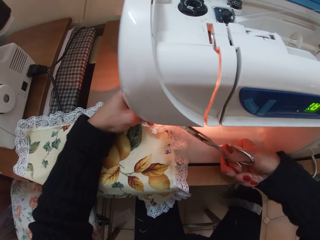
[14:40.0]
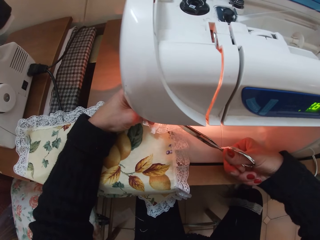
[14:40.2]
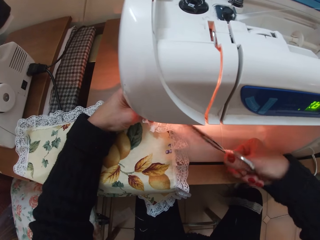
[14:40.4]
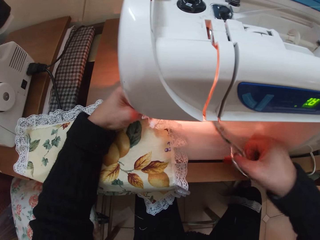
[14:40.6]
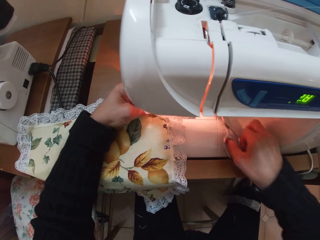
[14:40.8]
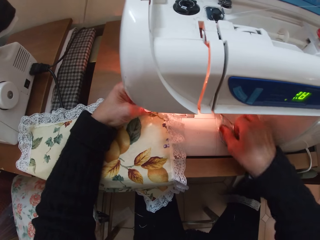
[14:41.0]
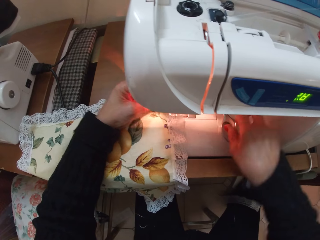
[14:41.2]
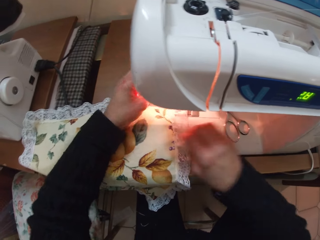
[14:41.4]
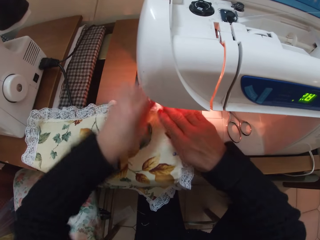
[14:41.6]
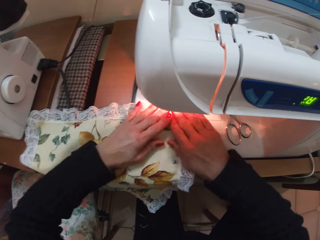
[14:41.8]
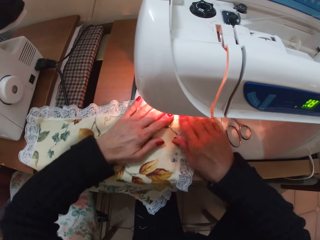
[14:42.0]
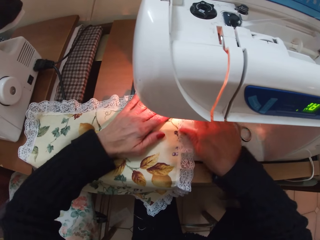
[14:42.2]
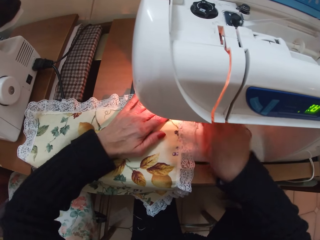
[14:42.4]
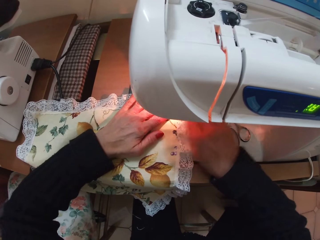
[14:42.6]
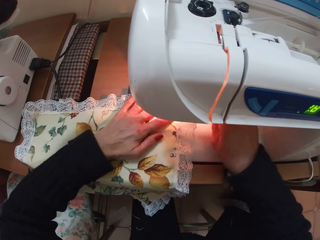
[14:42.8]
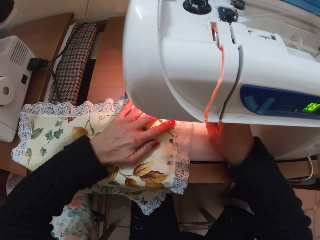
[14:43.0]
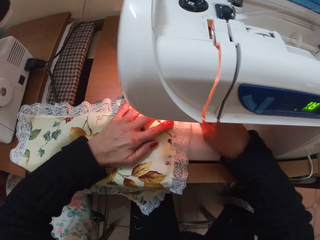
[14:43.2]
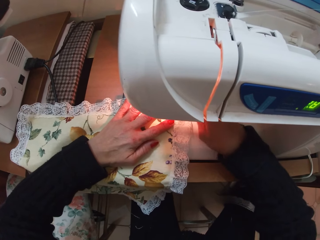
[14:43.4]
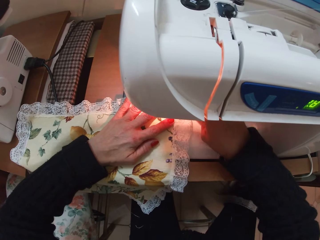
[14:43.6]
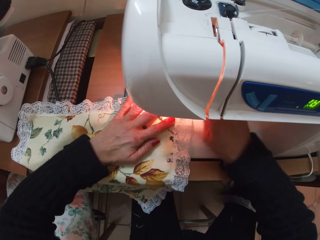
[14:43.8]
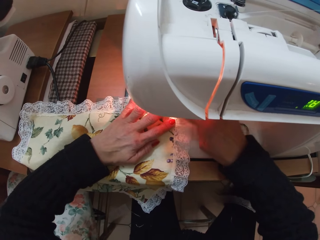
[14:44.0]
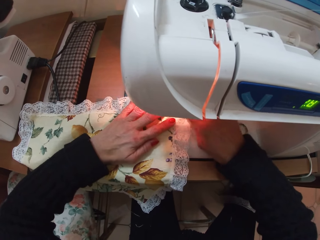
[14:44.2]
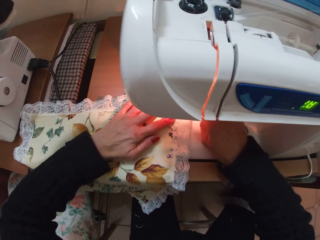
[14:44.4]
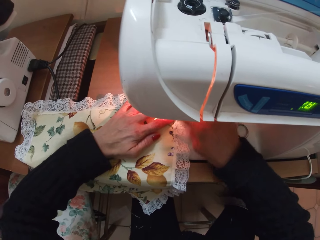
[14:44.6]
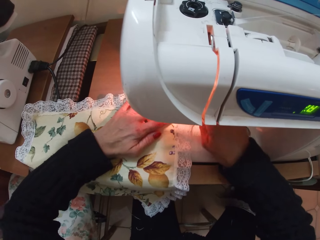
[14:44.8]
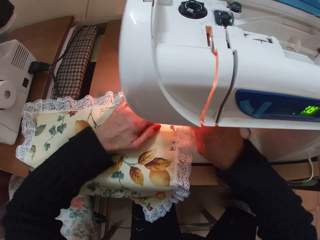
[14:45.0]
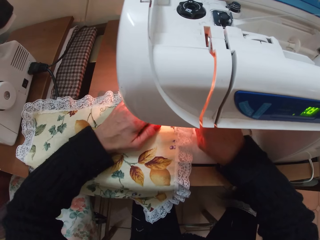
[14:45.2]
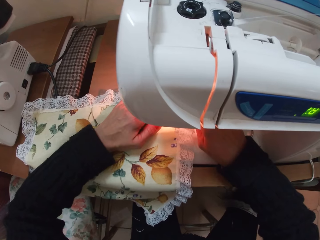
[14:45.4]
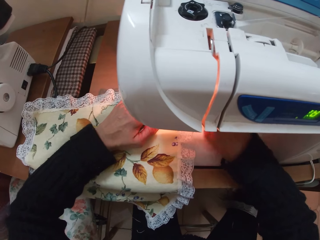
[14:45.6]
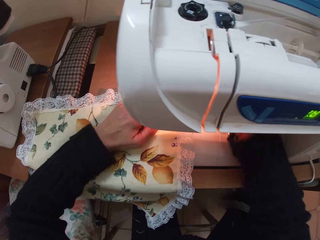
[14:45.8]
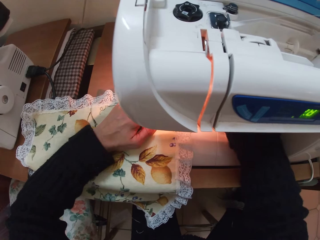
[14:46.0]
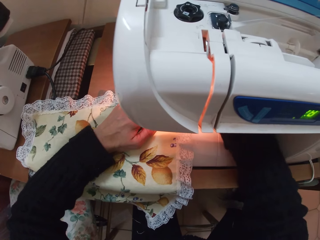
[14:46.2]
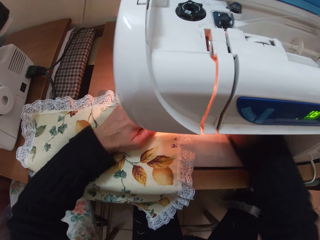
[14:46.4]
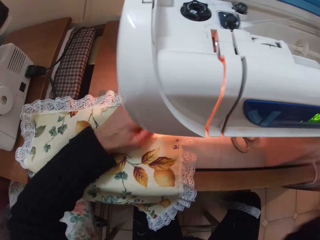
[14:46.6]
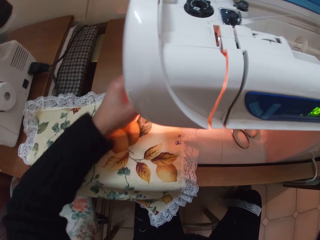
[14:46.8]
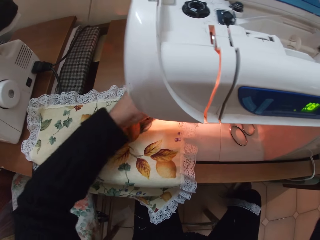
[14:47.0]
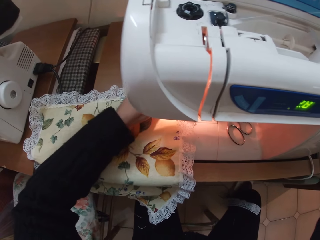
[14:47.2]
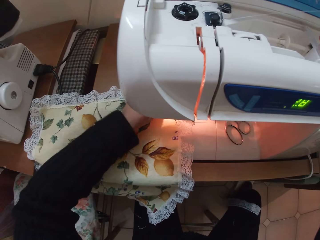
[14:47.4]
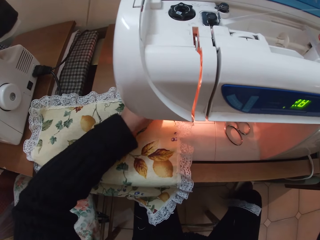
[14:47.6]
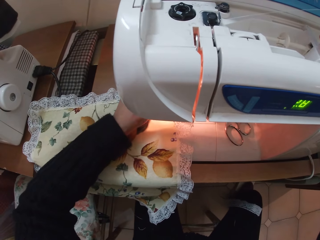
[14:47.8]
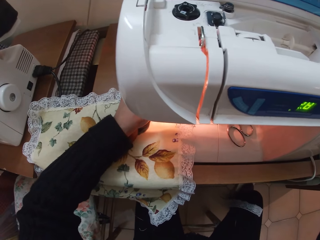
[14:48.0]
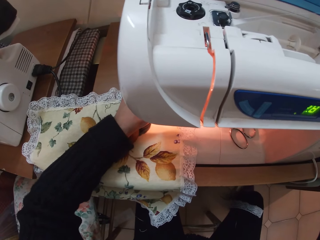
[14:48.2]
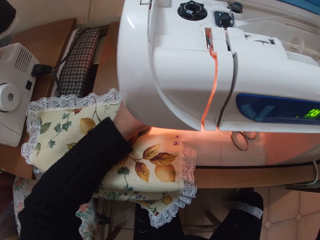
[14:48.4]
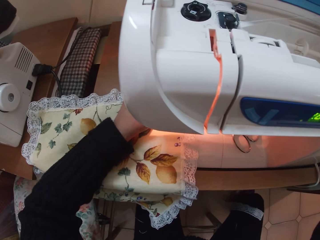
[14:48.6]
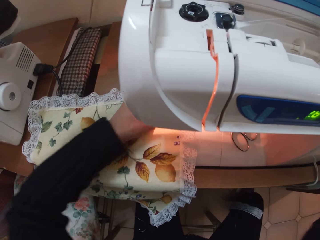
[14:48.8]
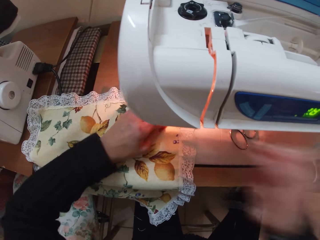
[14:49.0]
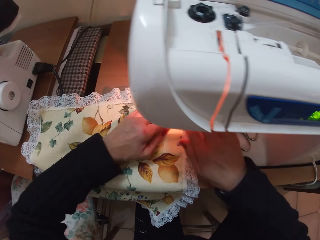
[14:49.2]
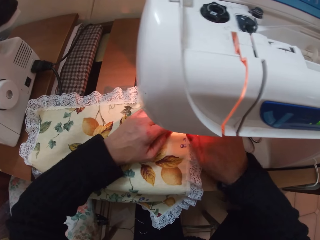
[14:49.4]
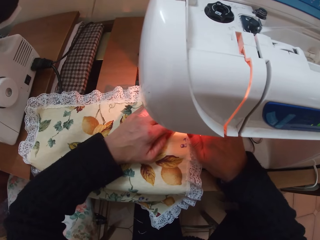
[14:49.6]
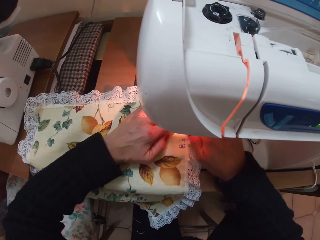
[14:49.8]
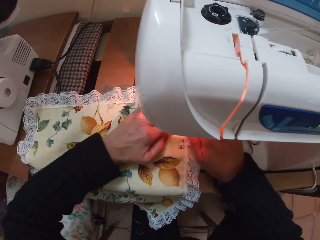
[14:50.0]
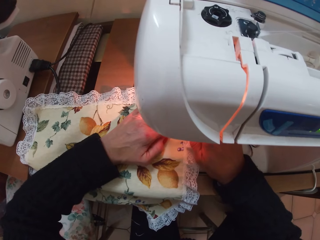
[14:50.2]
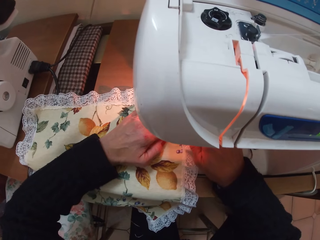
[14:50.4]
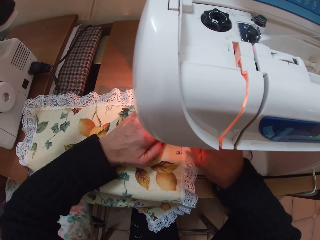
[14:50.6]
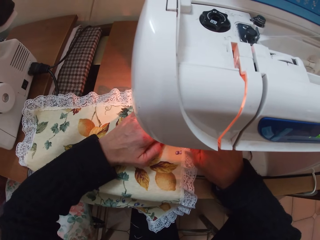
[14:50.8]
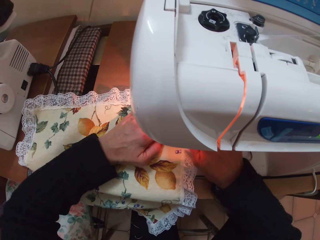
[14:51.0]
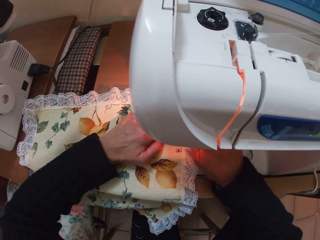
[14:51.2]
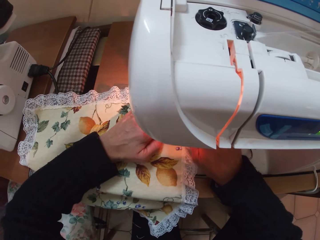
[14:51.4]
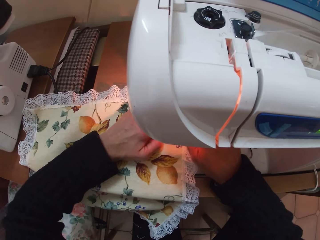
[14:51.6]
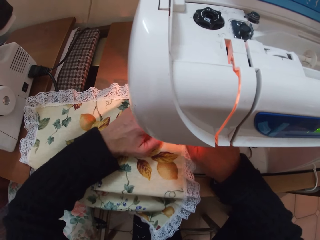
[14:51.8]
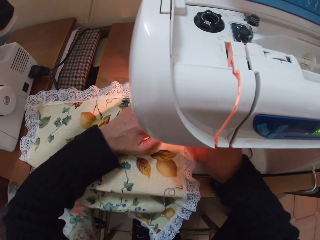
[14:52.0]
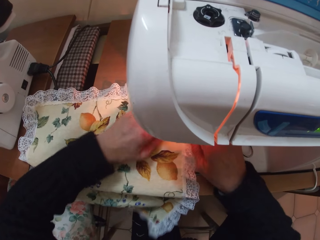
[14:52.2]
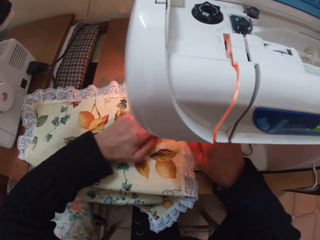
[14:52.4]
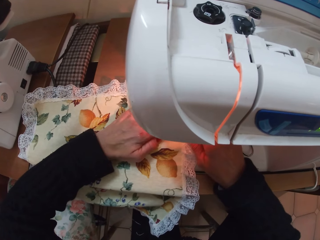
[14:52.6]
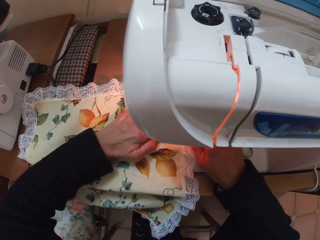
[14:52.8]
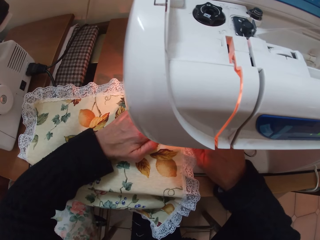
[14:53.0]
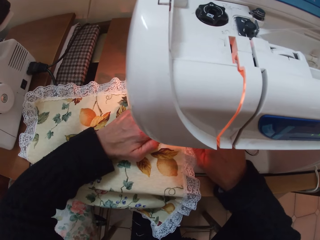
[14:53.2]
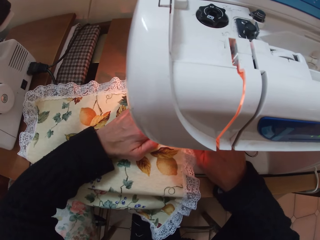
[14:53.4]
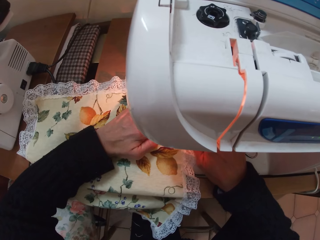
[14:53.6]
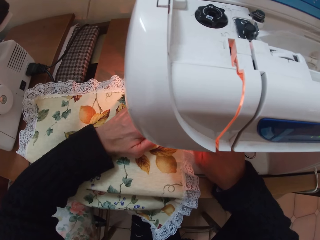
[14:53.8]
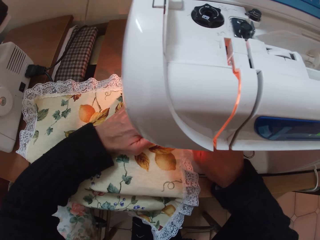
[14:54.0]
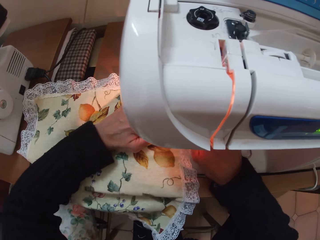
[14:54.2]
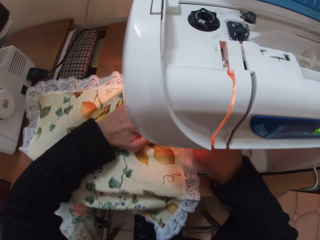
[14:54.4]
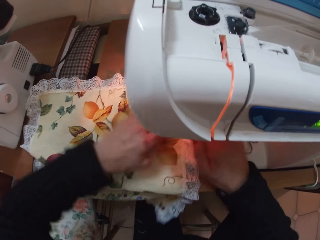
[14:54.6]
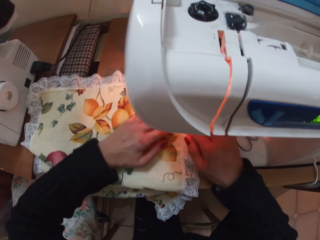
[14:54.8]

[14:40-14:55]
The camera wearer drops the scissors on the sewing machine. They adjust the fabric again. They sew the piece of cloth. They touch something. They sew the fabric with the sewing machine.

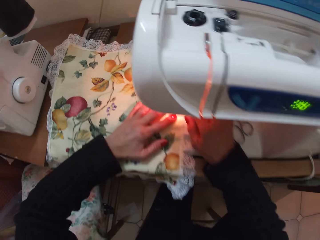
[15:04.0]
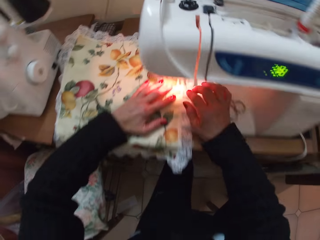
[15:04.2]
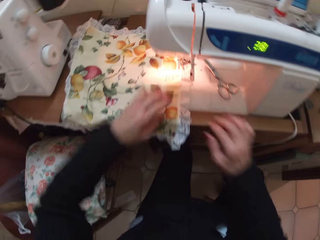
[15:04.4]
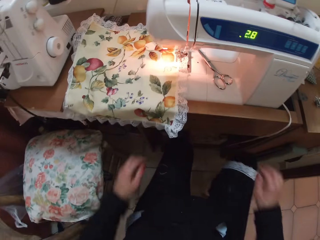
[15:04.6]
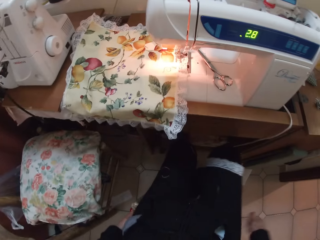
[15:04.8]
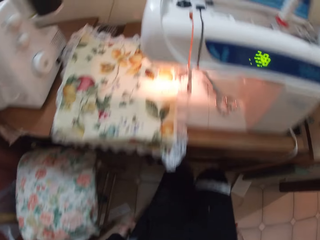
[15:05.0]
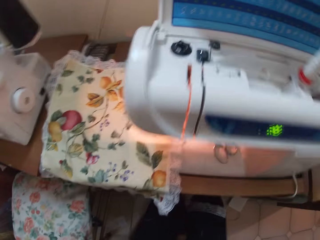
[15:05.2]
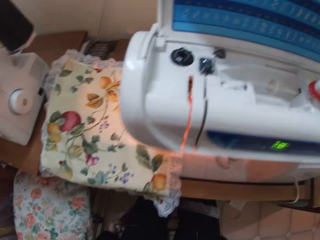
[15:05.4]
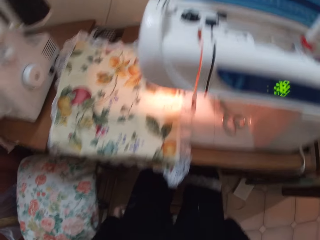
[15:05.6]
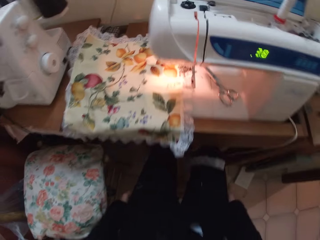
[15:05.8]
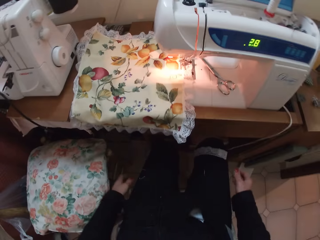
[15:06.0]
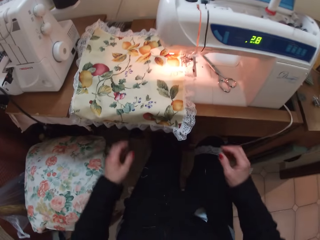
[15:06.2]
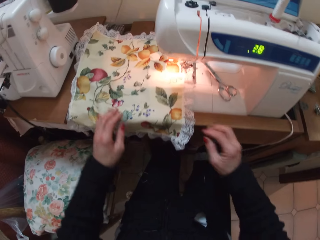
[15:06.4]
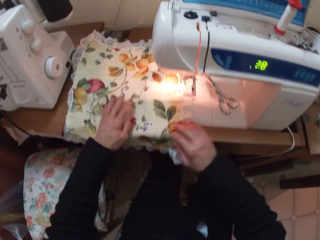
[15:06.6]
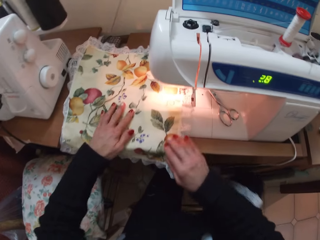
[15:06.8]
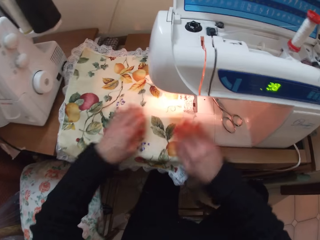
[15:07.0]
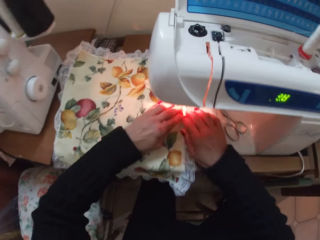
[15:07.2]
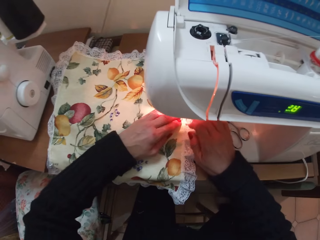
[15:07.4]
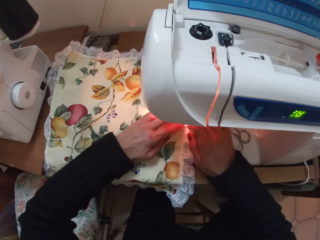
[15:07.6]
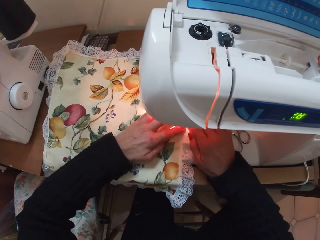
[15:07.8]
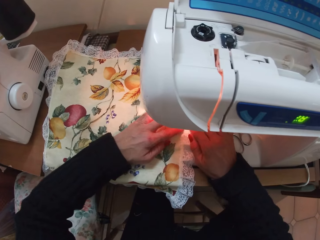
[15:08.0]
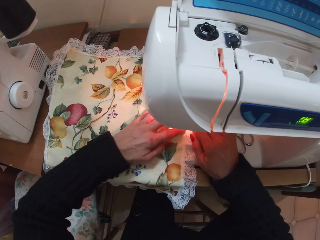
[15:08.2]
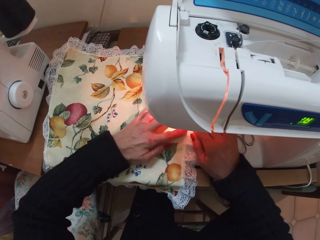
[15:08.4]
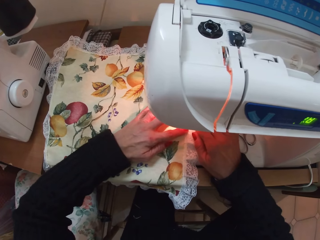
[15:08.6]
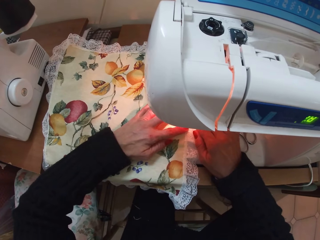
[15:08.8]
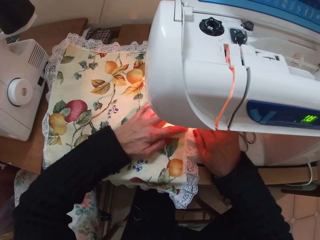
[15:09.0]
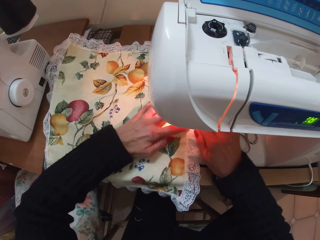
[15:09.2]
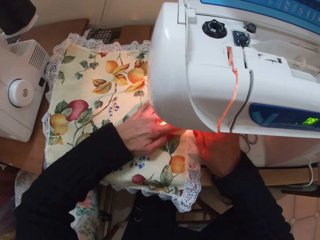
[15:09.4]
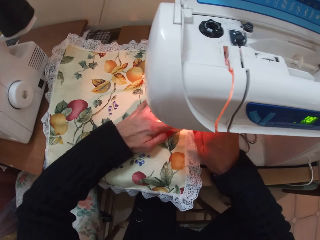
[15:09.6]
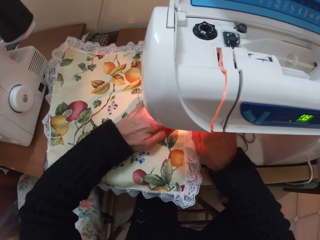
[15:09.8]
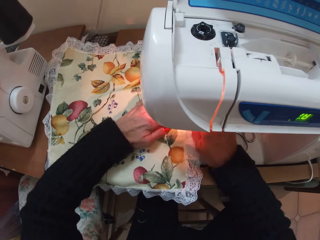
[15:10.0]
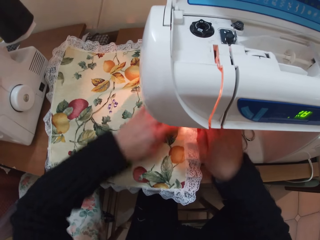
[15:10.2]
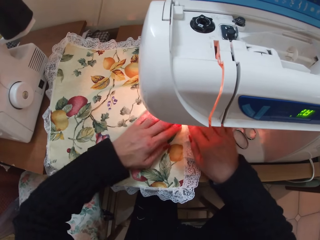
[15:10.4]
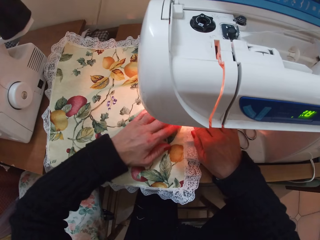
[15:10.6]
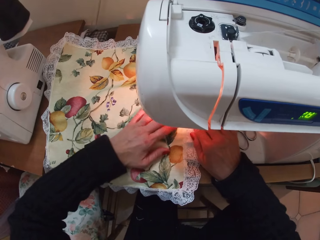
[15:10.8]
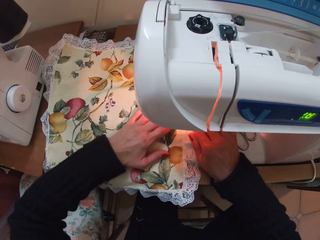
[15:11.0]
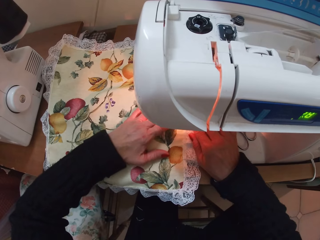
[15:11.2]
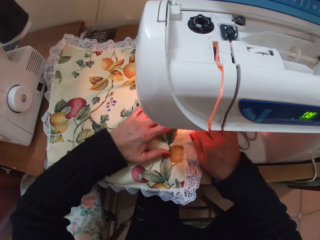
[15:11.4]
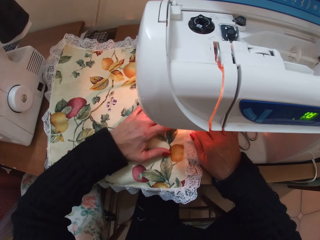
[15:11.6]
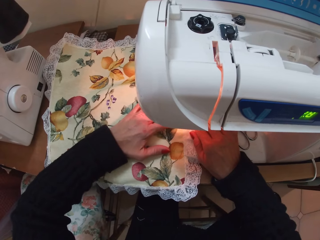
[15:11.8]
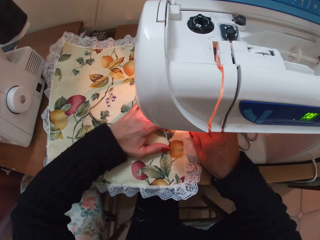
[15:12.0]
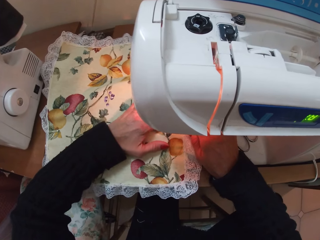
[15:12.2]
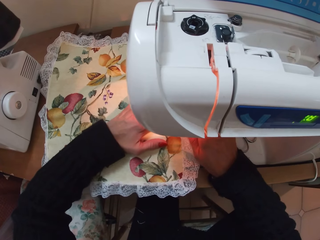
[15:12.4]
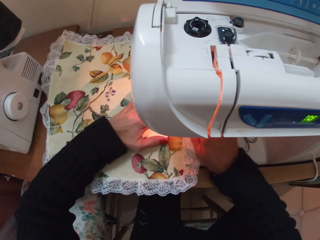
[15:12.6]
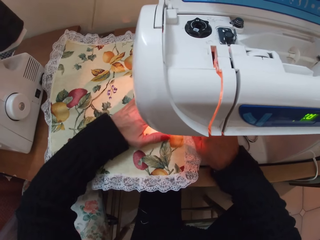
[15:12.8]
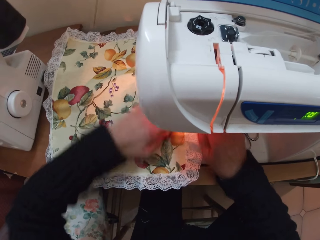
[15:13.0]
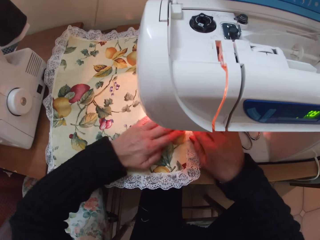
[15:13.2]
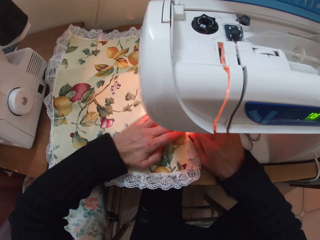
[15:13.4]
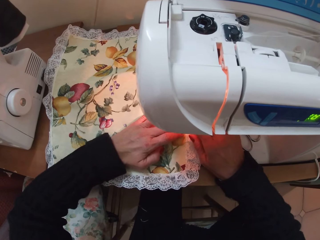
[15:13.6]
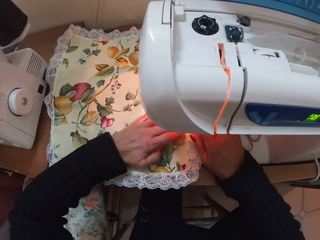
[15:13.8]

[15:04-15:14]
The camera wearer moves backwards. They move the chair. They move forward. They sew the fabric with the sewing machine.
